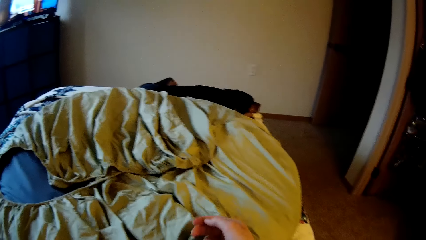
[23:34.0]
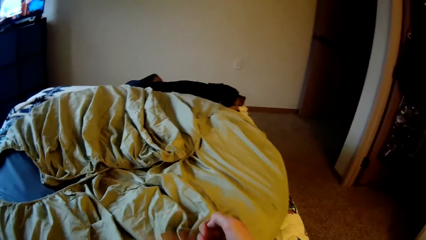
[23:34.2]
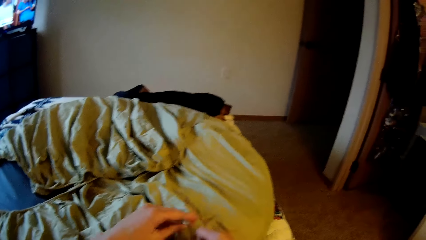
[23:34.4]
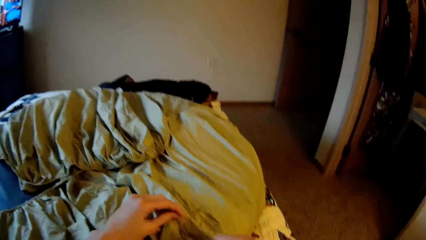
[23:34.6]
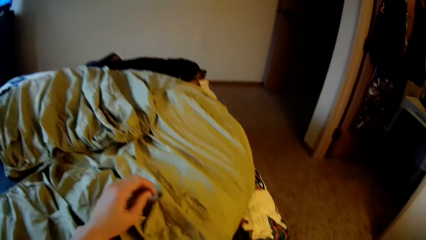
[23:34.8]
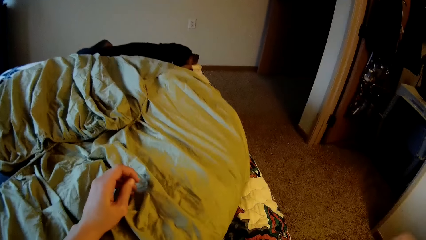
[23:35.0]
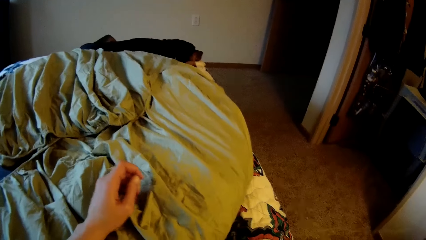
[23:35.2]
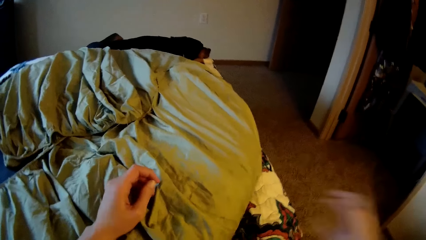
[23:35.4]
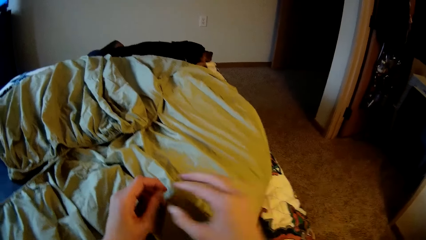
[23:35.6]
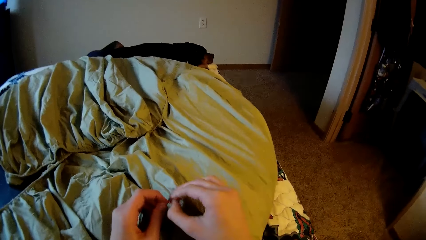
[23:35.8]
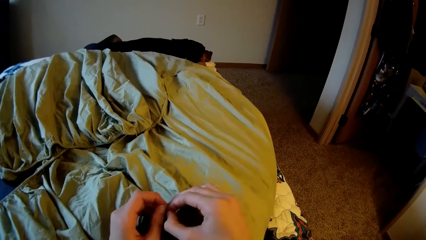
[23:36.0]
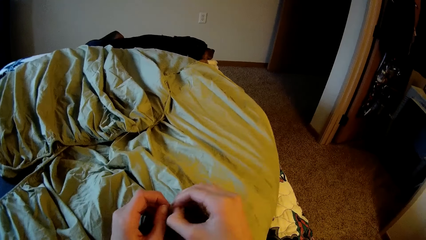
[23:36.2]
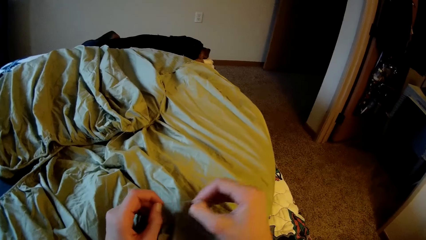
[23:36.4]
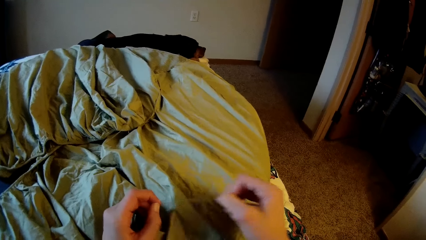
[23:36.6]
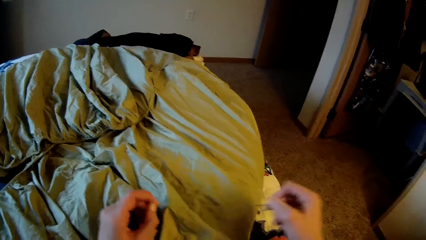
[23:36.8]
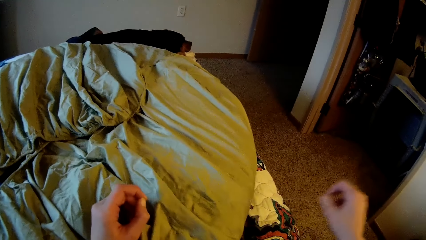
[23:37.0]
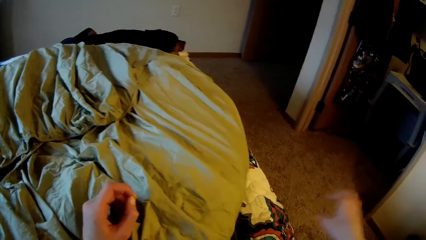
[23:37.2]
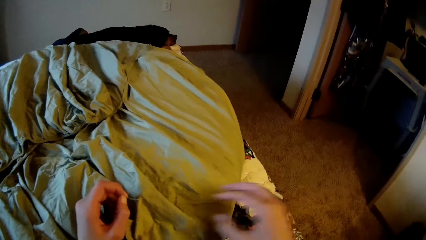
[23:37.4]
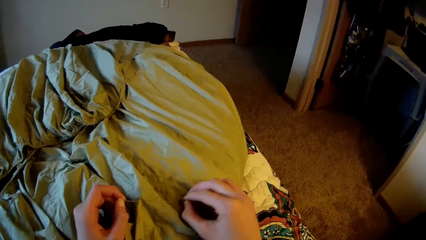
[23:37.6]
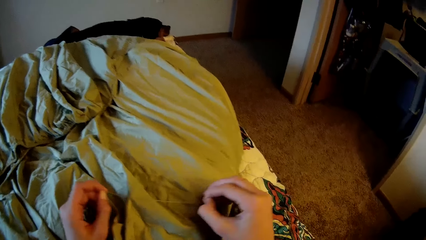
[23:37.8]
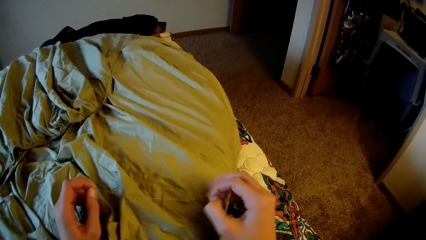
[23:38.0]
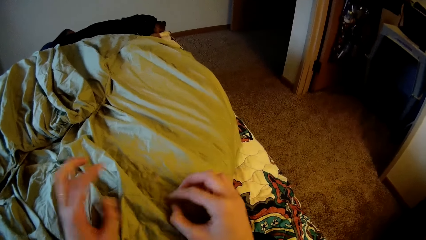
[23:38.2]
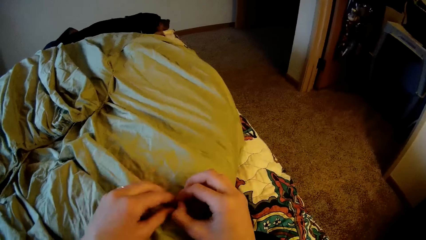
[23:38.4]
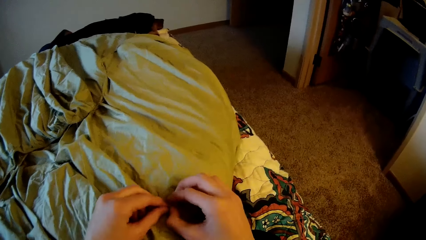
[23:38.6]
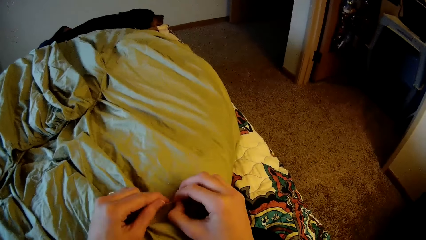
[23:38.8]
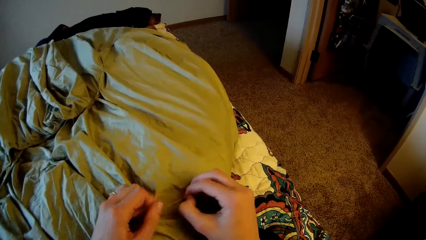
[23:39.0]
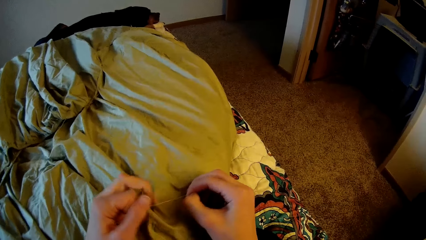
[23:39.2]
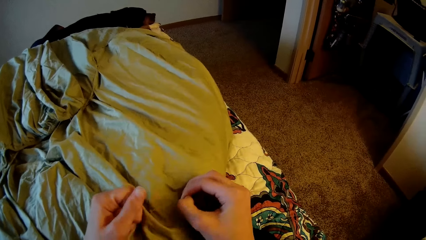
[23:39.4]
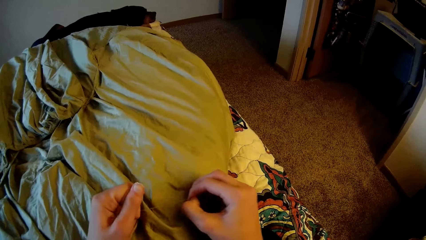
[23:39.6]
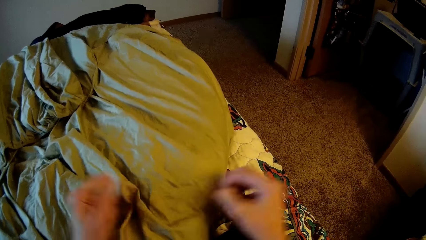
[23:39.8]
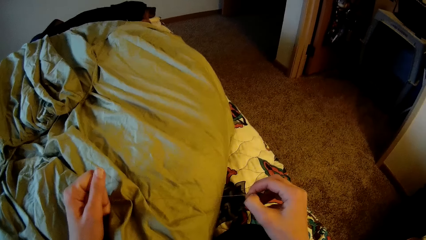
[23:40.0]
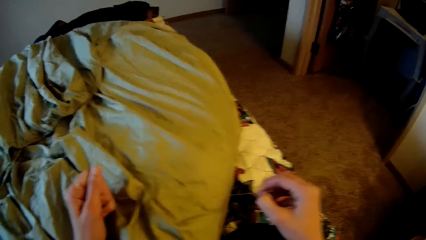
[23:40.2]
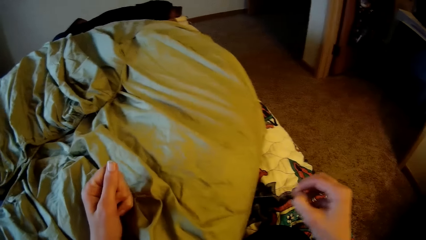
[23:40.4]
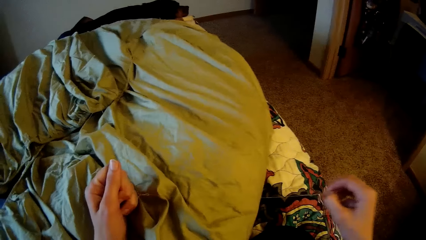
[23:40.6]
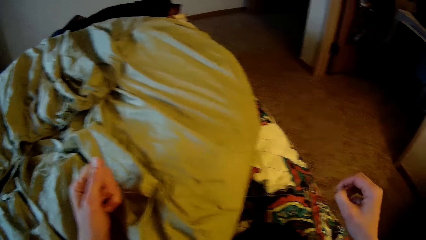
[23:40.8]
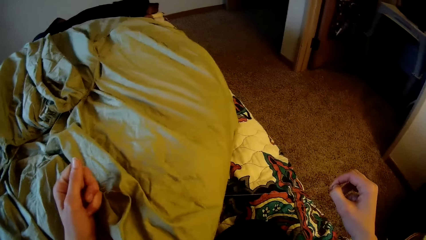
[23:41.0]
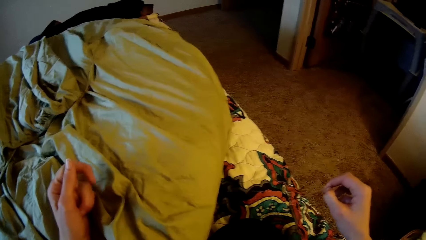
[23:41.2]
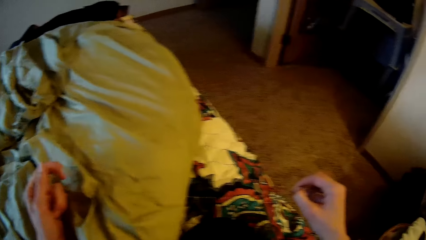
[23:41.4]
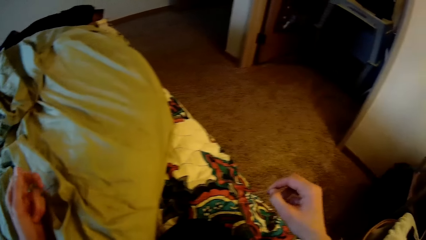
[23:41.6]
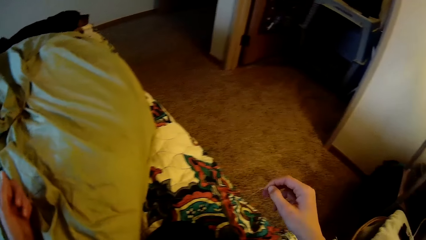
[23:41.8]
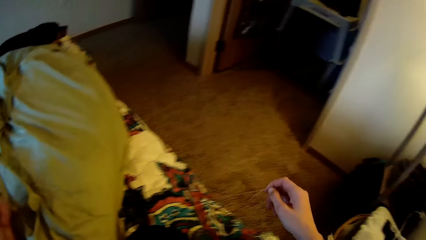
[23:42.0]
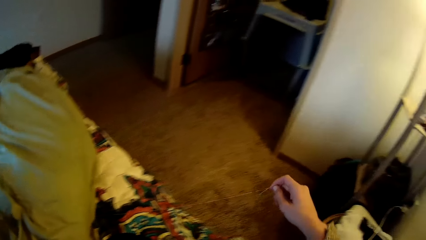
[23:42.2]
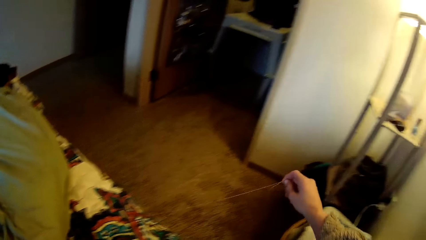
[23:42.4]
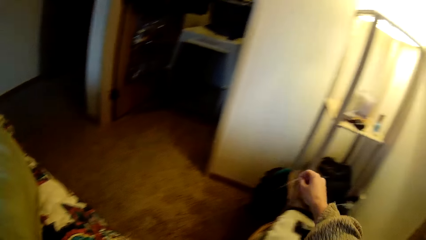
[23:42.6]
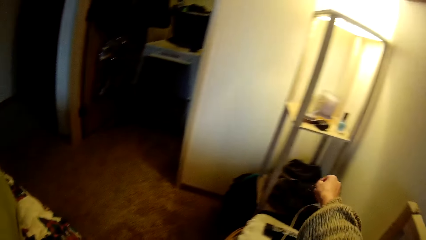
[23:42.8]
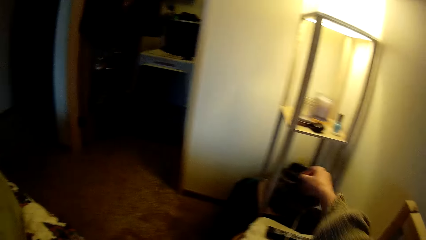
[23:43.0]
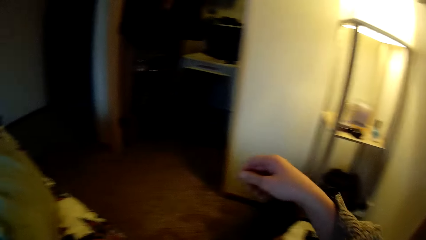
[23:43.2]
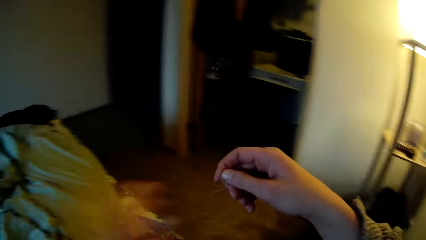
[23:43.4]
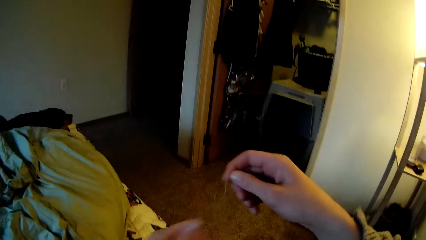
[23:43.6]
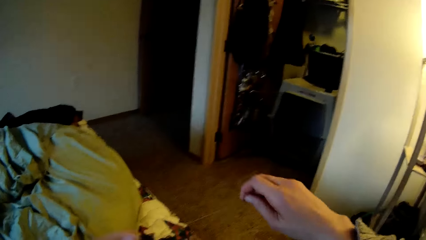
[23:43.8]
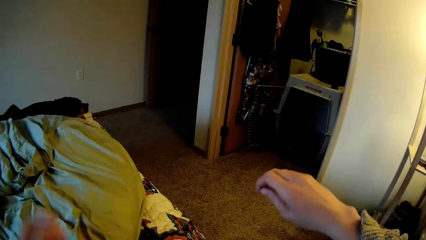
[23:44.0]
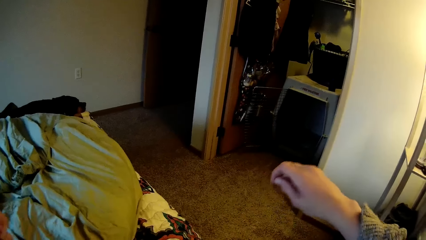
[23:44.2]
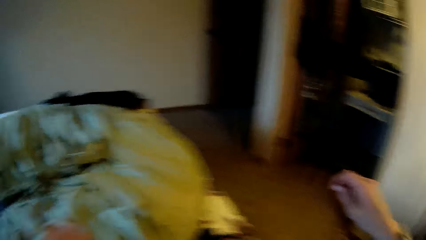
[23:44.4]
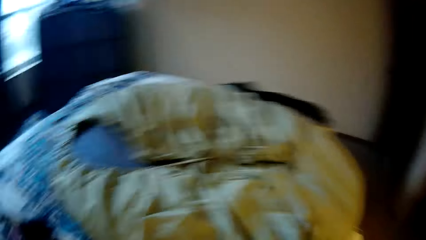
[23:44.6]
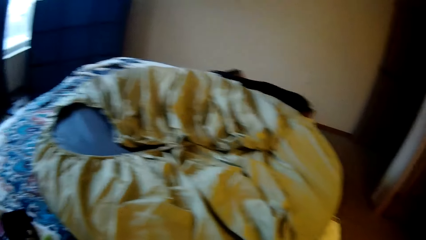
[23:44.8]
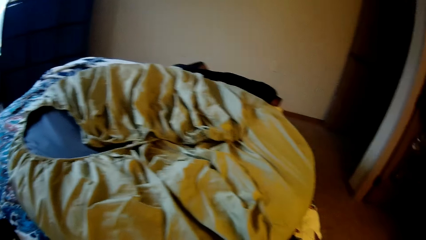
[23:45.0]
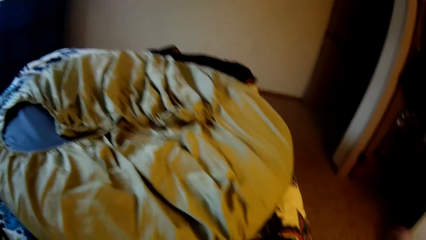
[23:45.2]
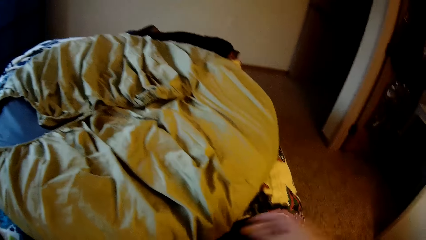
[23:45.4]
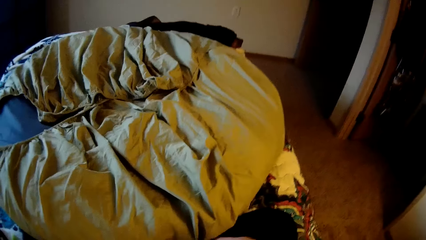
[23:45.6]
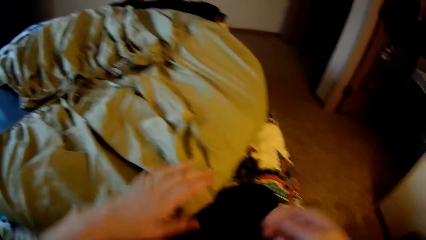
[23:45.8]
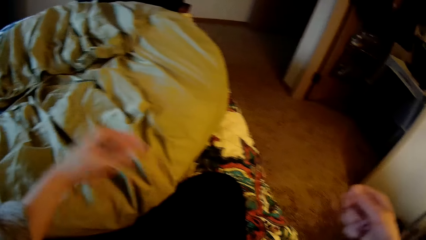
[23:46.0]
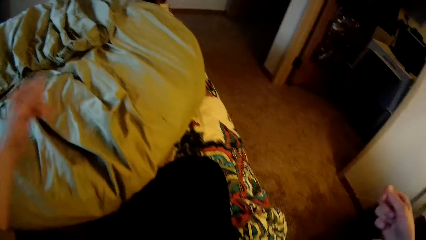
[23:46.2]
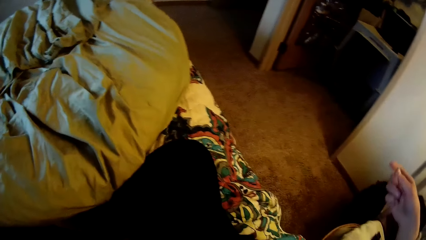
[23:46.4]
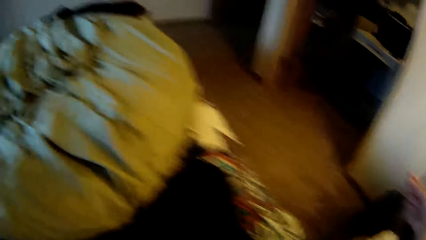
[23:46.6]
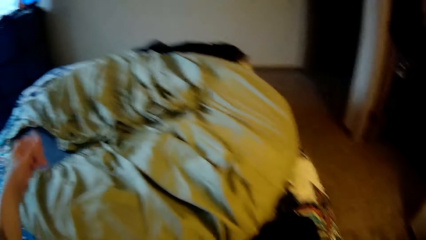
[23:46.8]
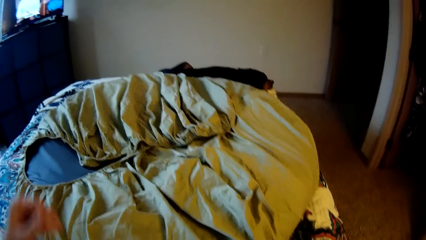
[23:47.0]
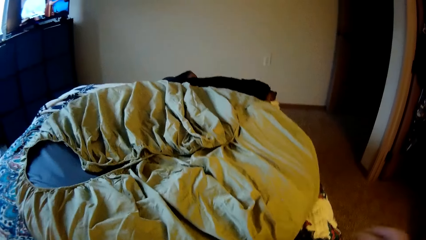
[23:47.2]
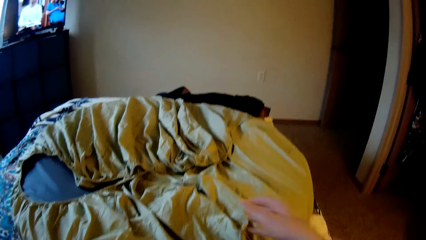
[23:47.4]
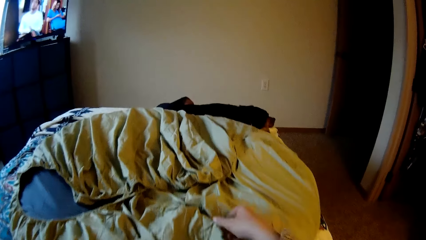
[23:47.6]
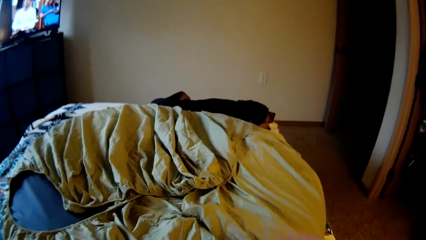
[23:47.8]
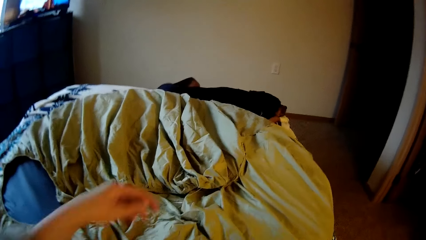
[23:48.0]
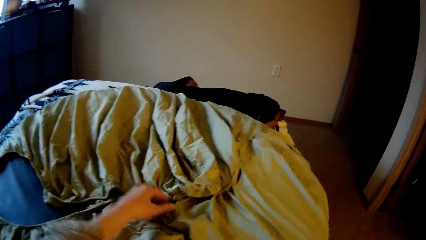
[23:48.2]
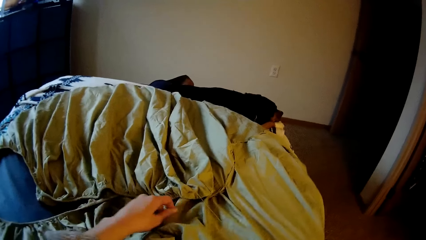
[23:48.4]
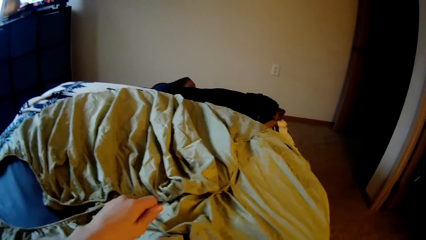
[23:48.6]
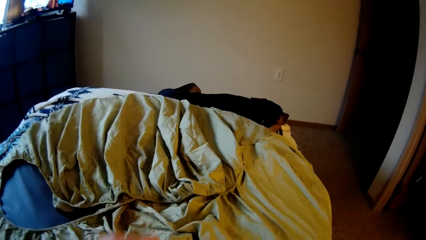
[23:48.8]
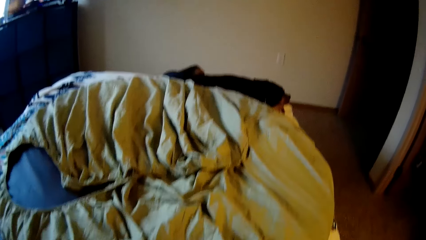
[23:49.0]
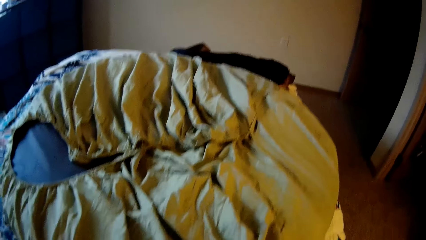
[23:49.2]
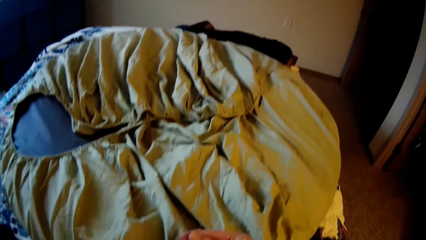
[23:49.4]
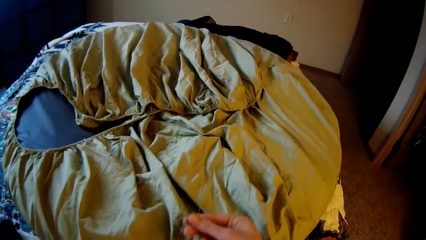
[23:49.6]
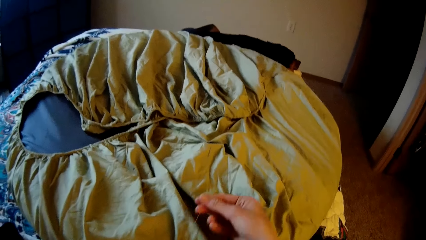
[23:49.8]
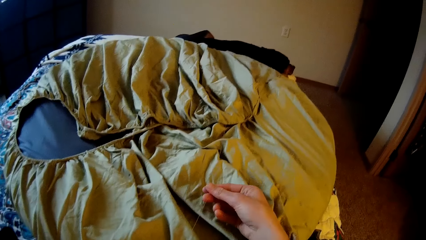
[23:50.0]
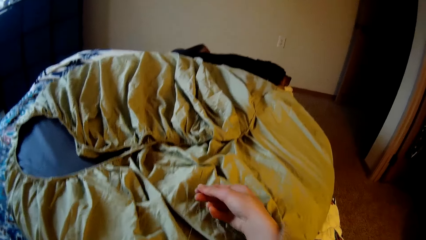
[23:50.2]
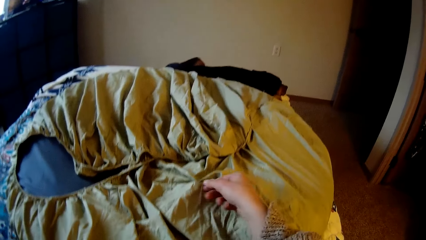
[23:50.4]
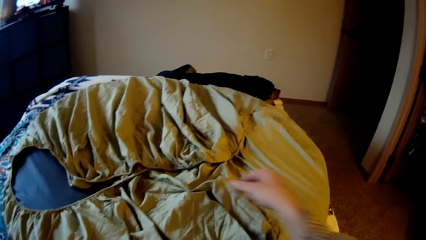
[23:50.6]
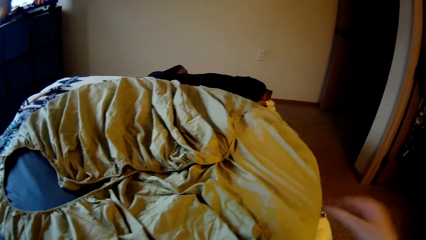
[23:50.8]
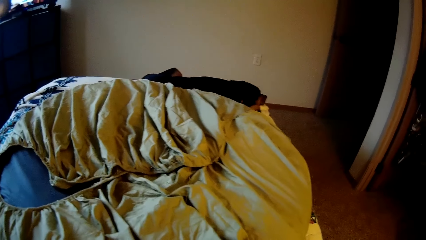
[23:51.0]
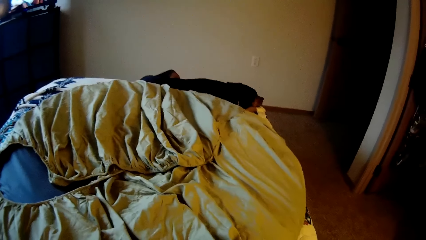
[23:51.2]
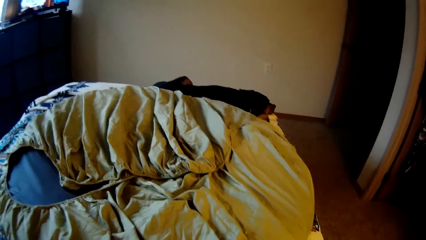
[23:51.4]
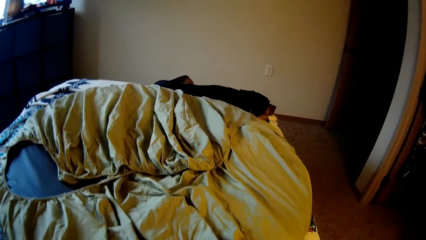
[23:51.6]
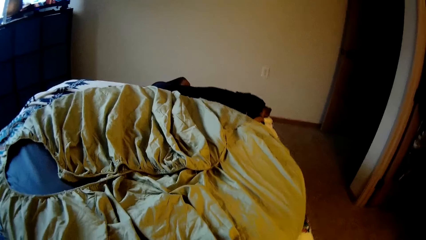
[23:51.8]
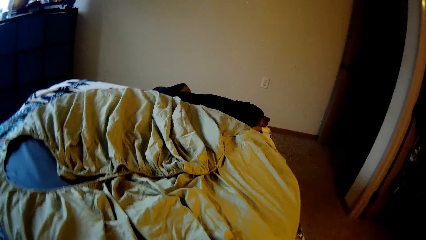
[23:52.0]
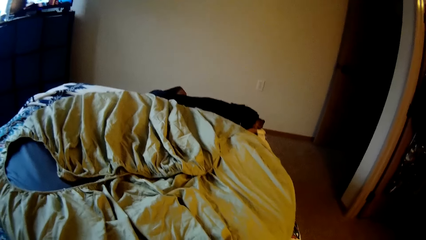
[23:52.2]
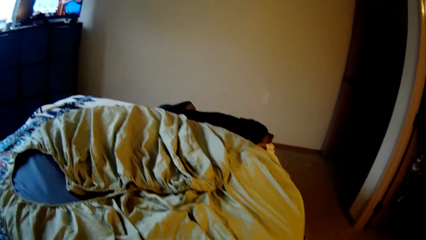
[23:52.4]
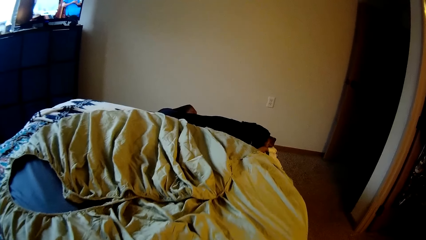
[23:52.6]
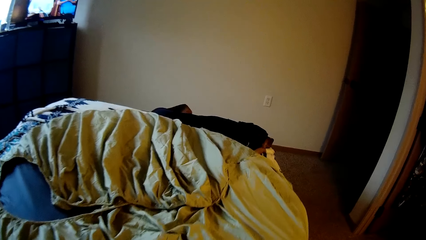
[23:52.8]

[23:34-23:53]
The camera wearer tears the thread. They straighten the thread. They pick the thread from the bed. They stretch the thread.
